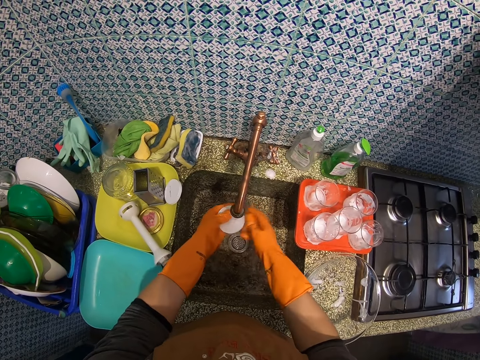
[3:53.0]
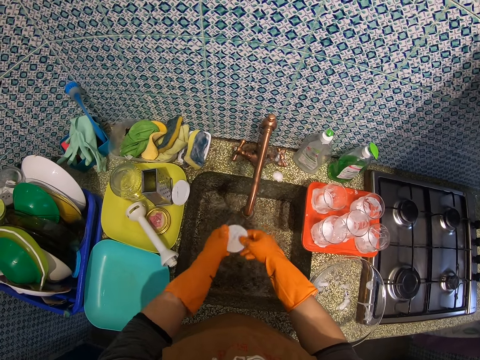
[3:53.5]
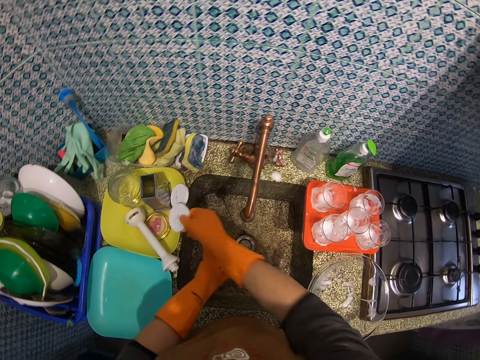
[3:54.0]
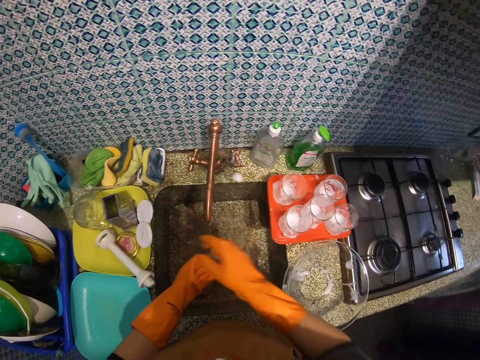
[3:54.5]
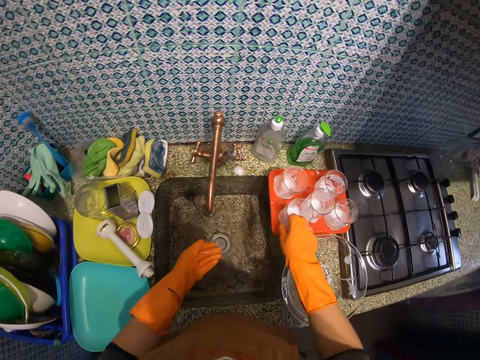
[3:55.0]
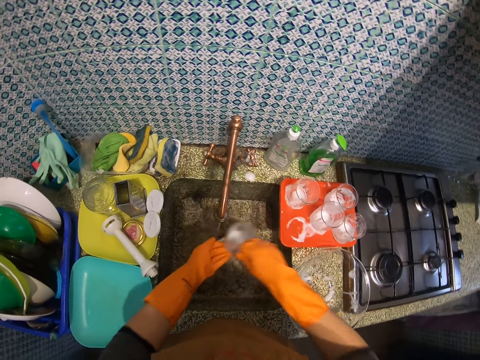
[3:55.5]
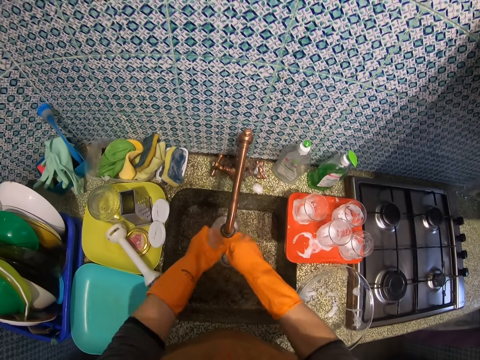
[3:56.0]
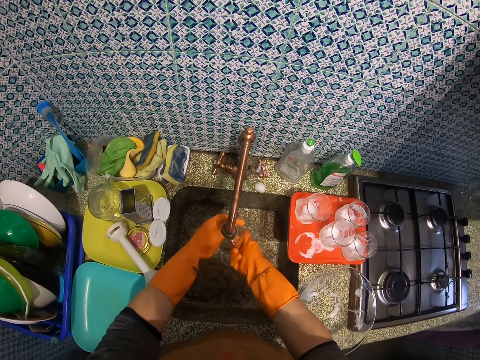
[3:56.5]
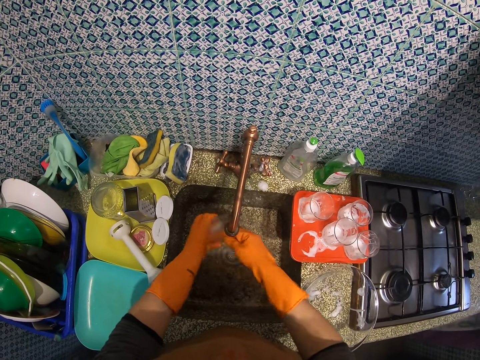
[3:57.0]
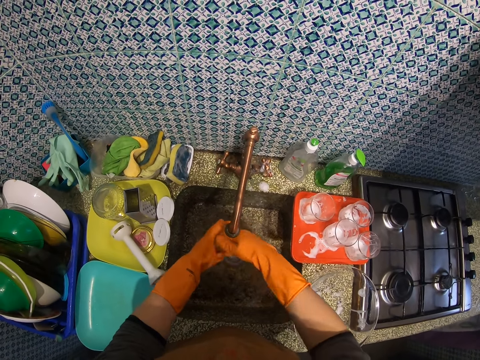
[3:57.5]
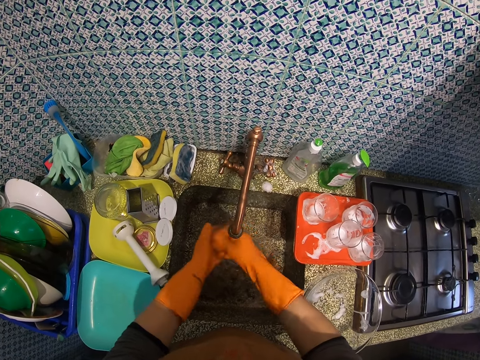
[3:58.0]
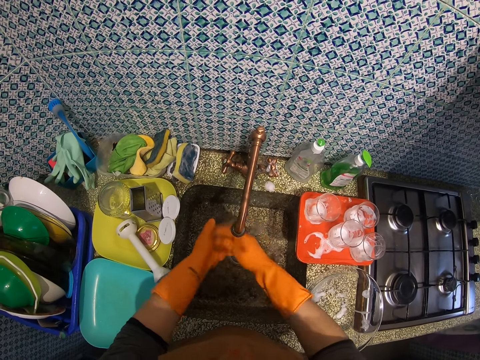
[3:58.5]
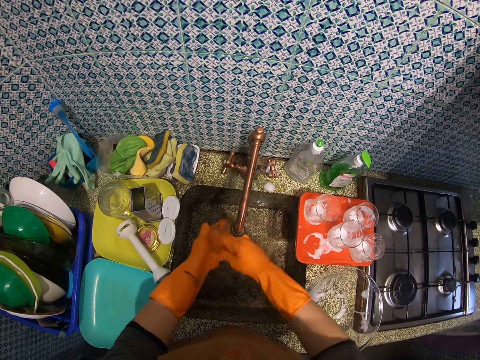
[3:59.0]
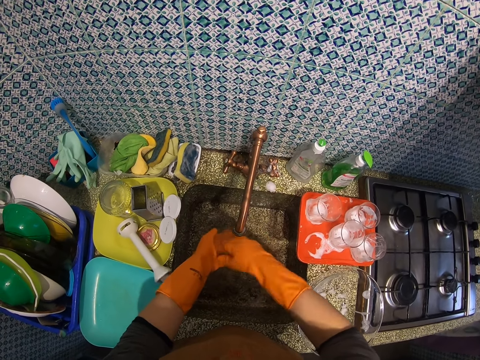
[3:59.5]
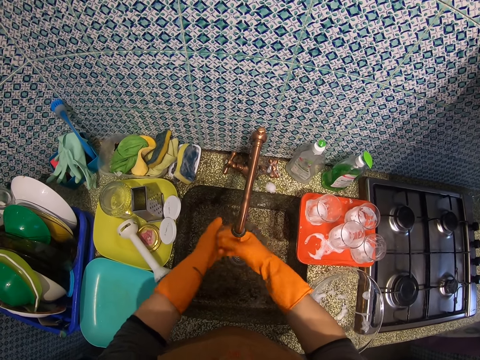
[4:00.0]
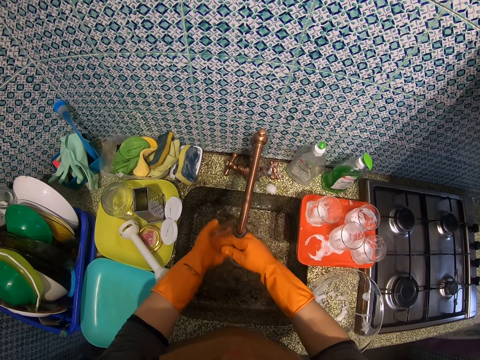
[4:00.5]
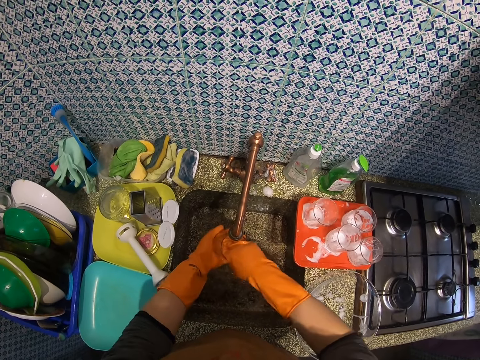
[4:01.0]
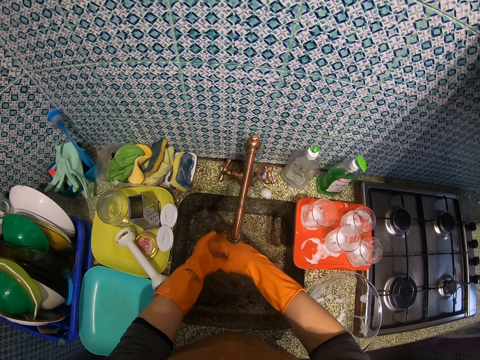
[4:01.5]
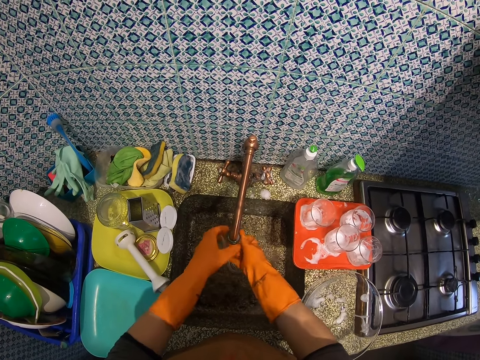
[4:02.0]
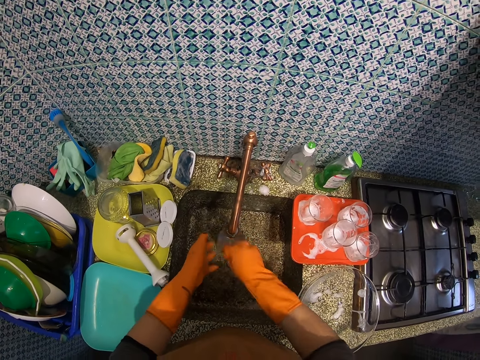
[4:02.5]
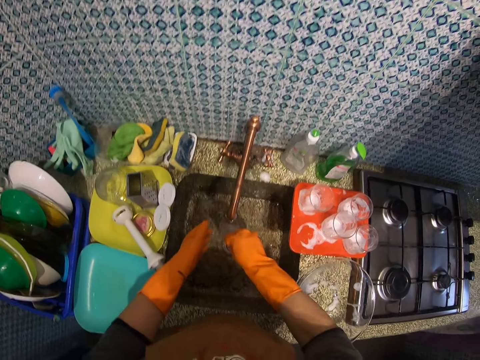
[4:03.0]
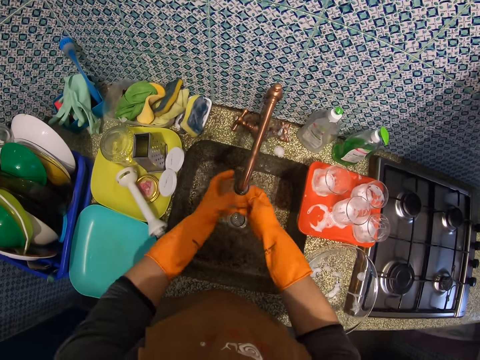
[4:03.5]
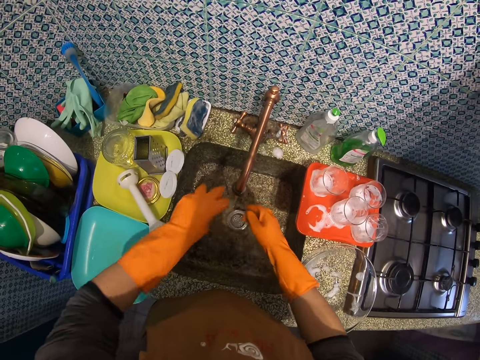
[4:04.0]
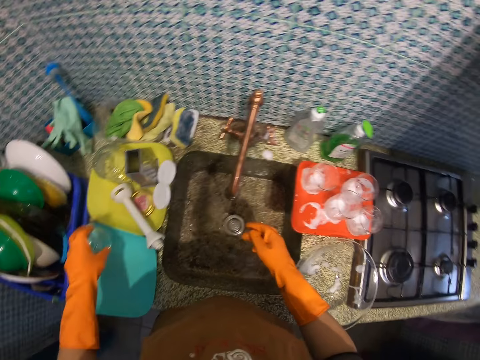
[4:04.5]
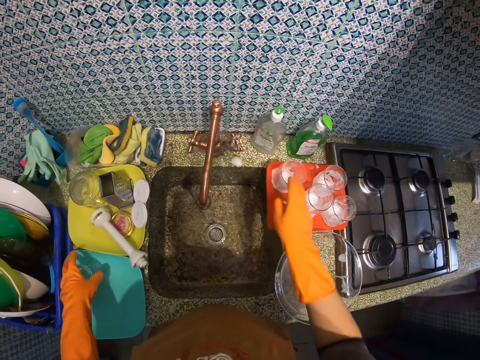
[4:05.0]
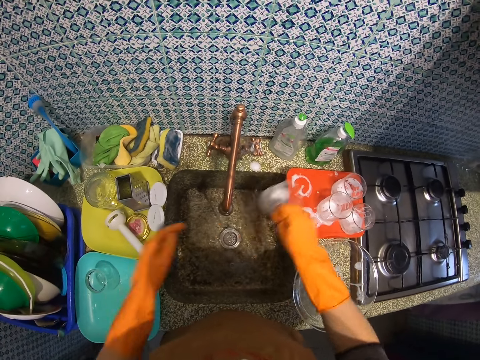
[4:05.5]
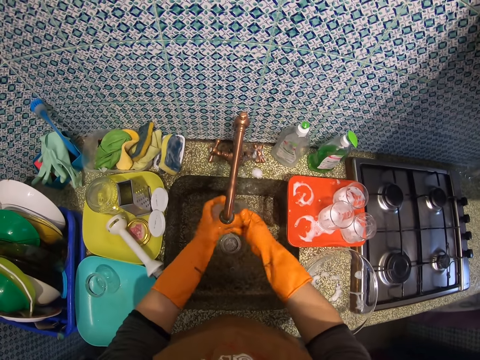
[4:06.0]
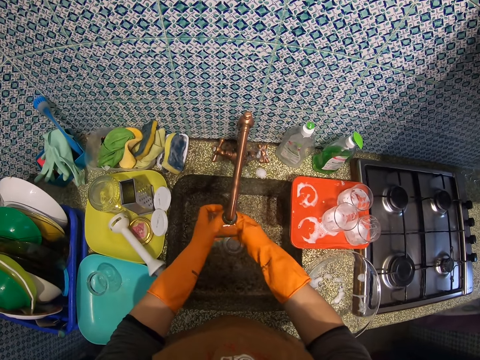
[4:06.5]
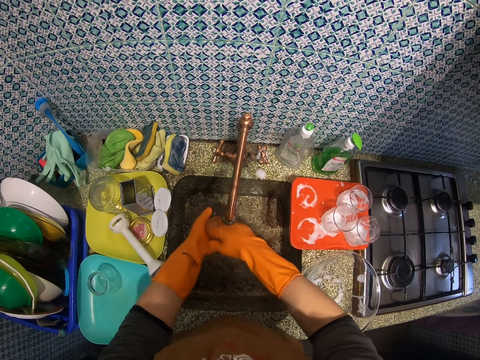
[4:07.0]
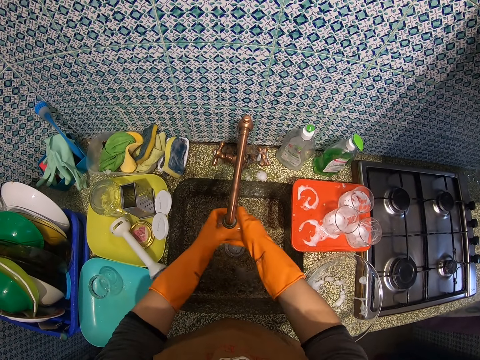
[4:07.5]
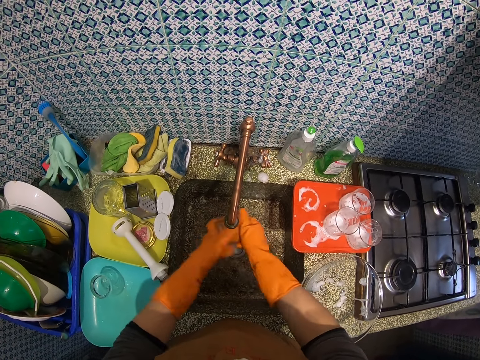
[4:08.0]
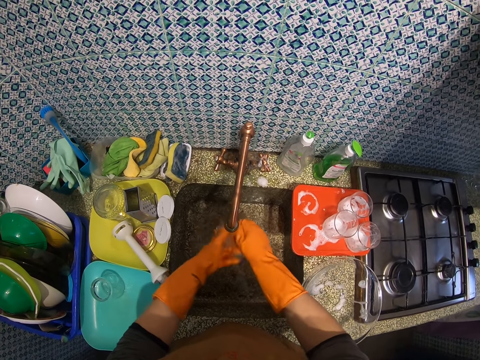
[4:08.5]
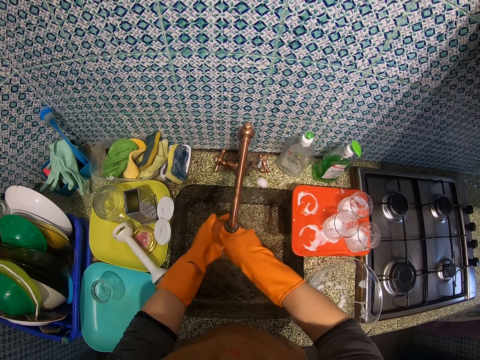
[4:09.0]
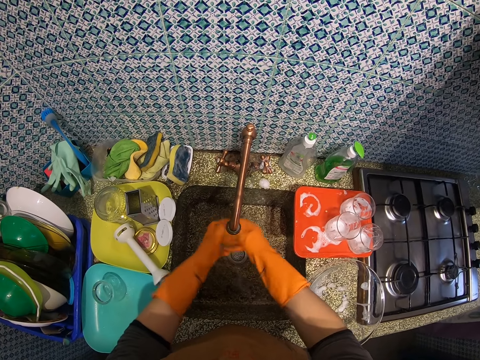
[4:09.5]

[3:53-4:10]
The camera wearer puts the cover on a tray. They pick a glass or cup and rinse the cup. They drop the cup on the tray. They take a cup from the bowl and rinse the cup.

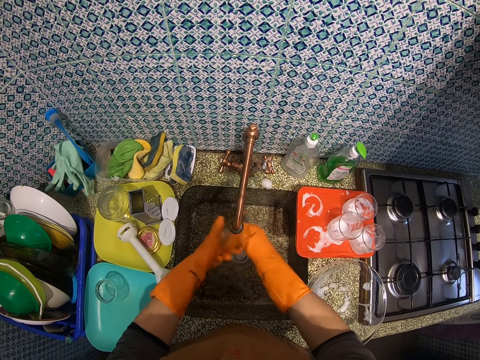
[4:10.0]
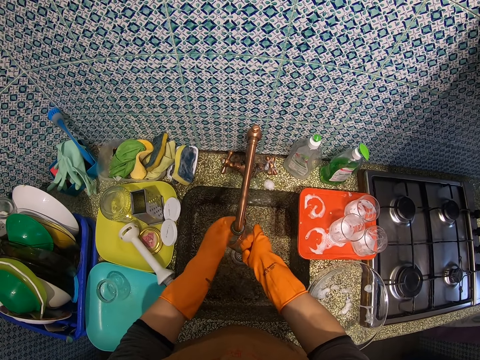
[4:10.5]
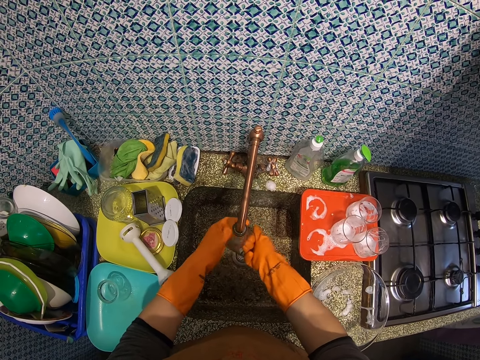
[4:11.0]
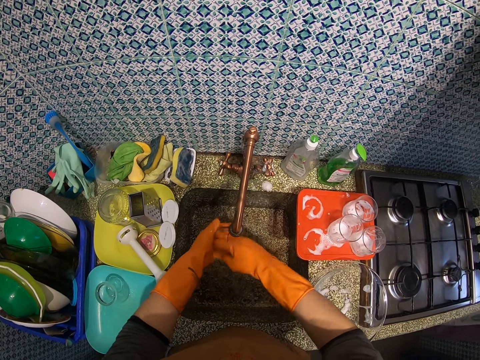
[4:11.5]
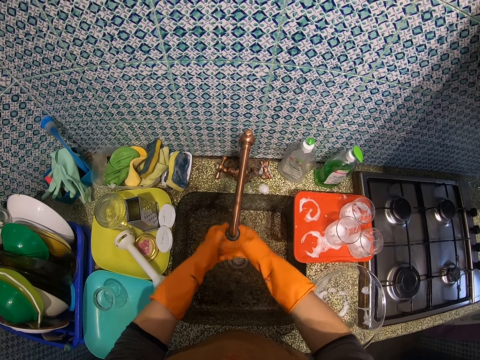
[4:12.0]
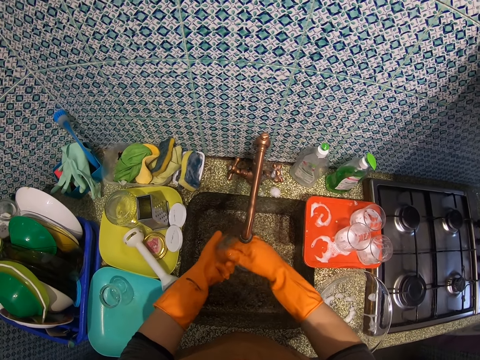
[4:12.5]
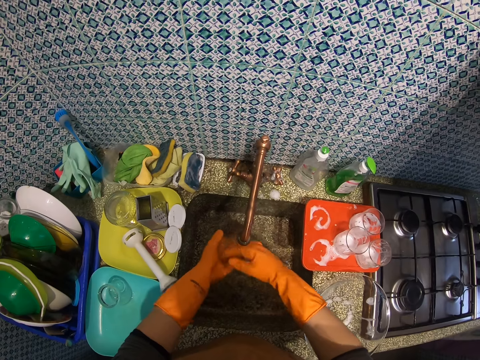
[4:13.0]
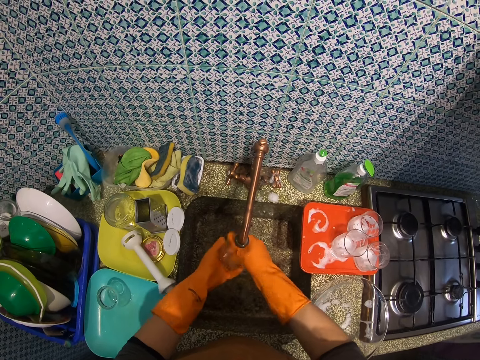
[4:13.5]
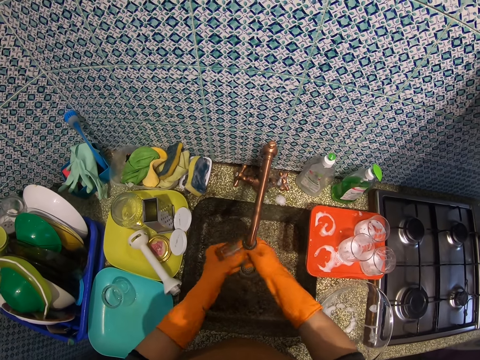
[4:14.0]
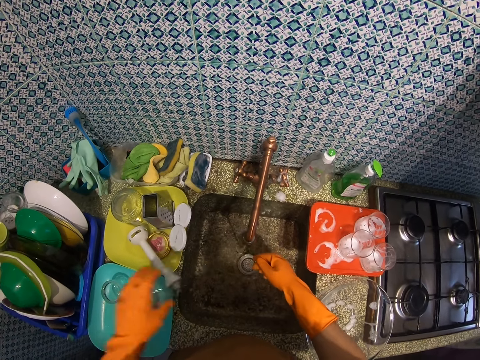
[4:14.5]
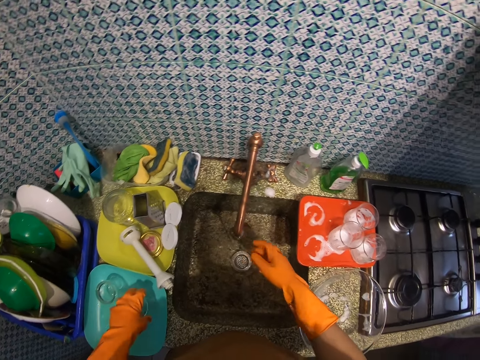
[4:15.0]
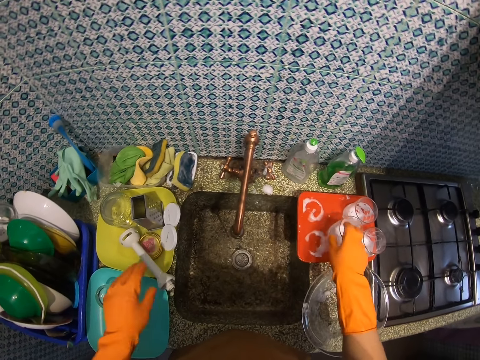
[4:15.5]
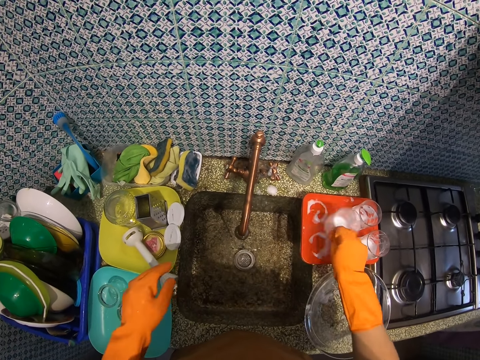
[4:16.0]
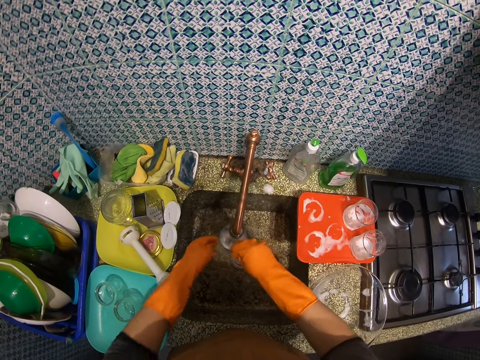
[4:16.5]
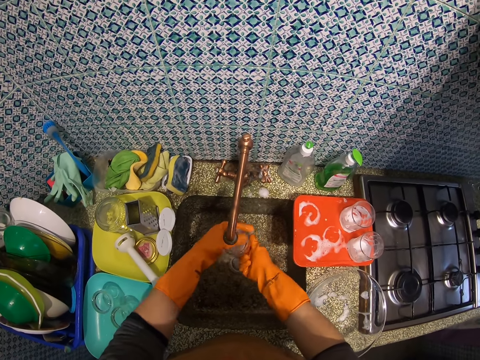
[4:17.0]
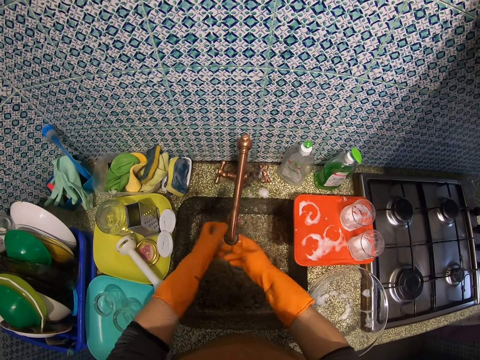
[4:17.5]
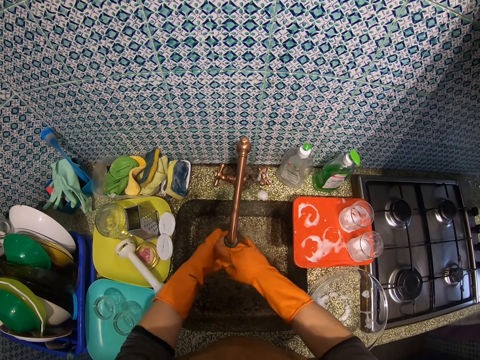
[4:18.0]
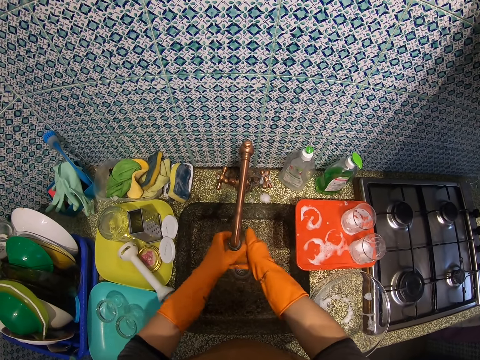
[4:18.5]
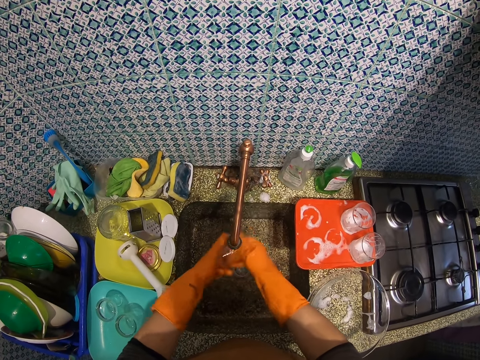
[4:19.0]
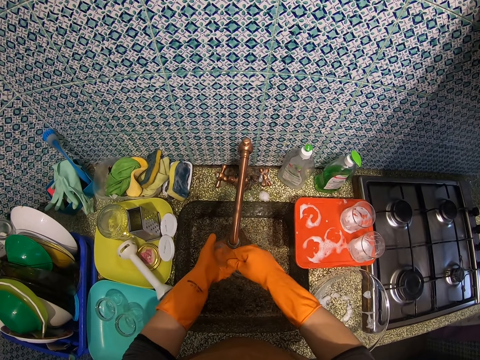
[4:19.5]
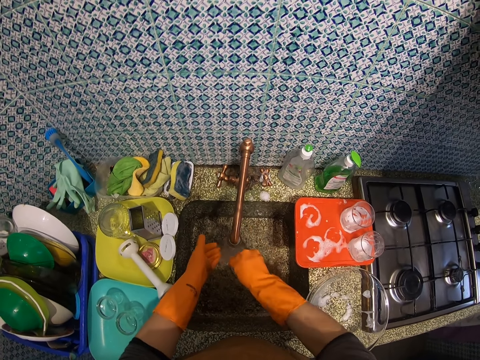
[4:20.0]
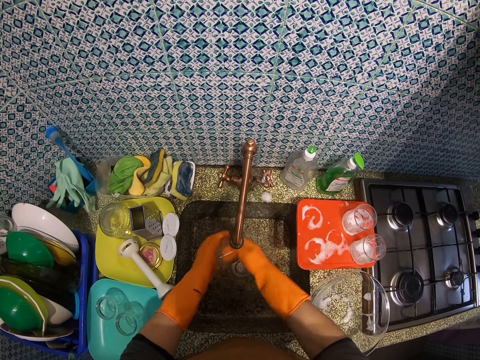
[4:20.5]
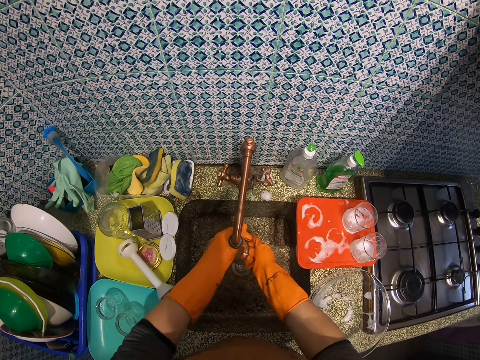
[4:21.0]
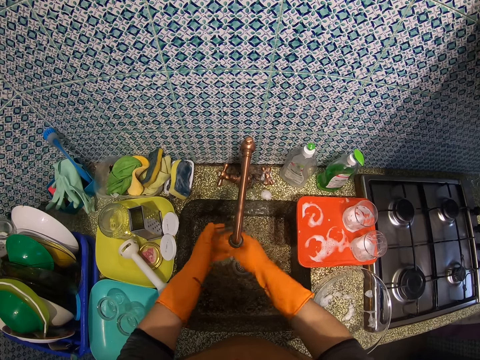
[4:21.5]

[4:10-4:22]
The camera wearer drops the cup on the tray. They take a cup from the bowl and rinse the cup.
